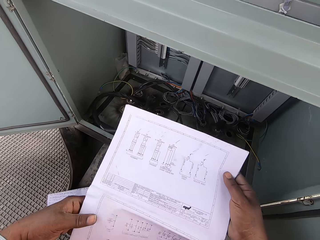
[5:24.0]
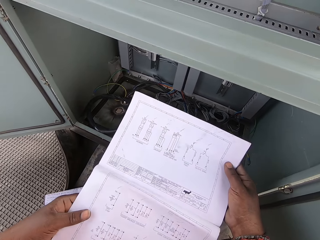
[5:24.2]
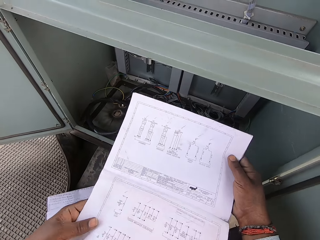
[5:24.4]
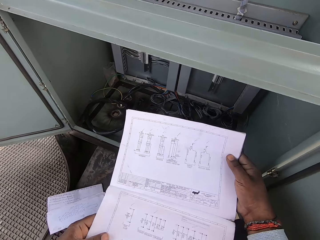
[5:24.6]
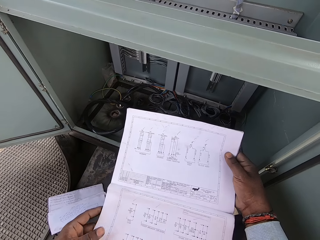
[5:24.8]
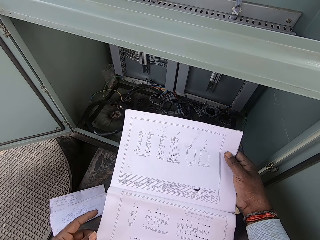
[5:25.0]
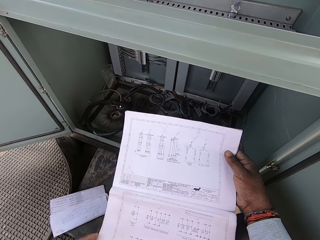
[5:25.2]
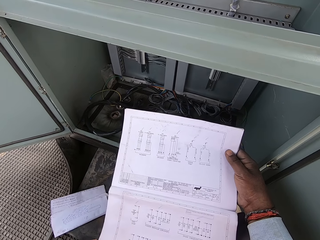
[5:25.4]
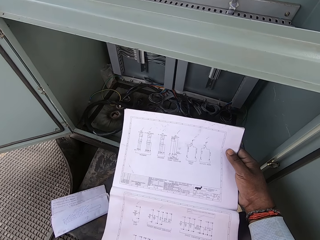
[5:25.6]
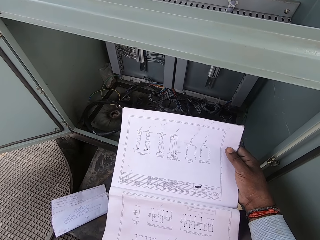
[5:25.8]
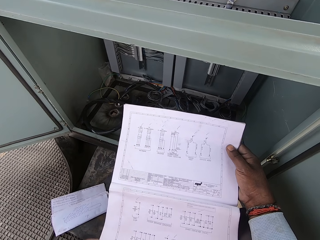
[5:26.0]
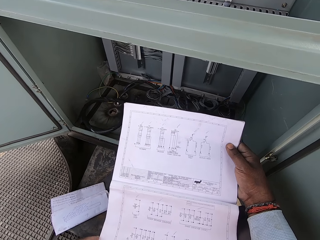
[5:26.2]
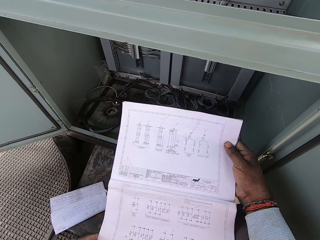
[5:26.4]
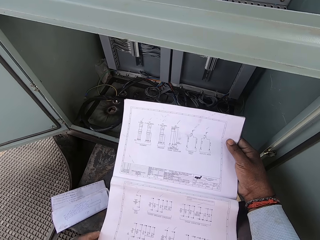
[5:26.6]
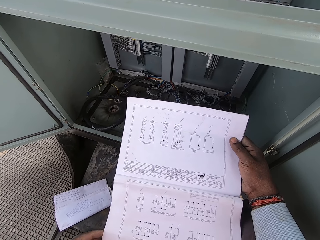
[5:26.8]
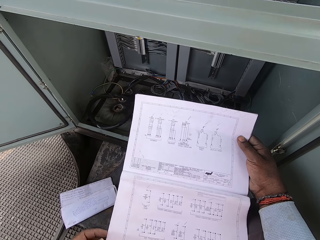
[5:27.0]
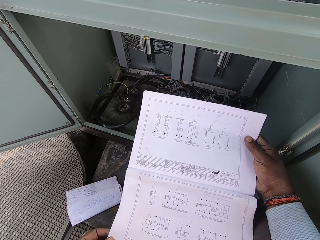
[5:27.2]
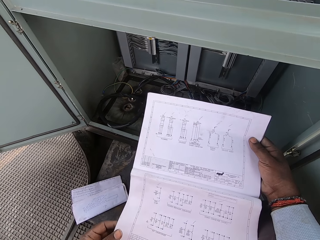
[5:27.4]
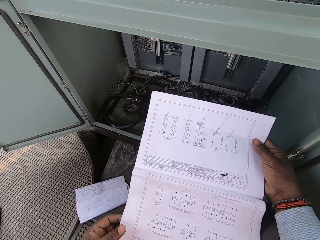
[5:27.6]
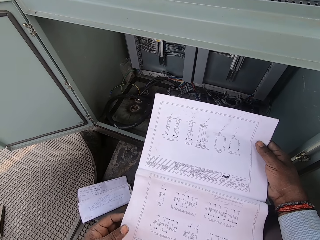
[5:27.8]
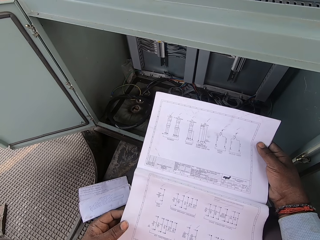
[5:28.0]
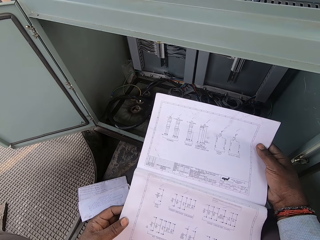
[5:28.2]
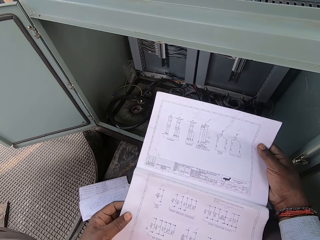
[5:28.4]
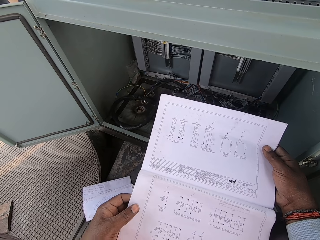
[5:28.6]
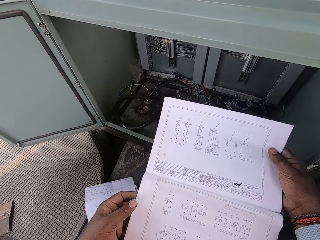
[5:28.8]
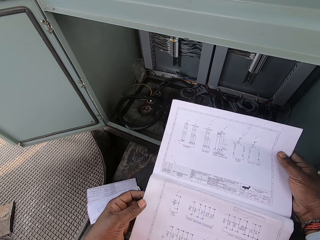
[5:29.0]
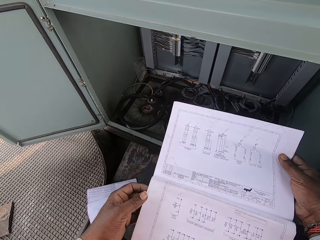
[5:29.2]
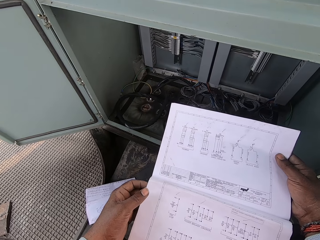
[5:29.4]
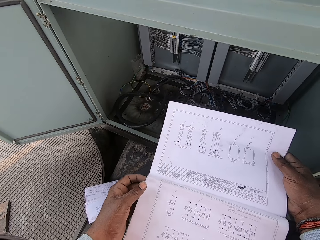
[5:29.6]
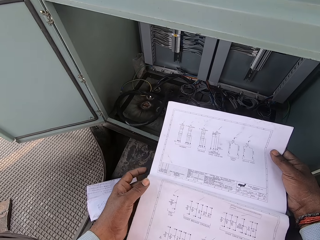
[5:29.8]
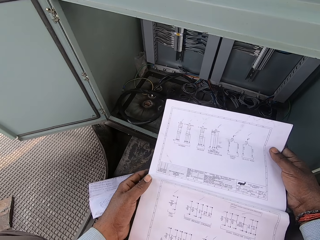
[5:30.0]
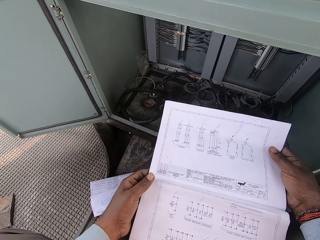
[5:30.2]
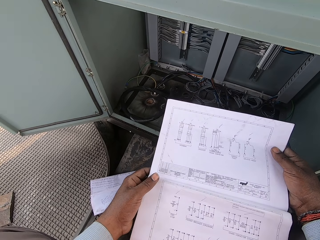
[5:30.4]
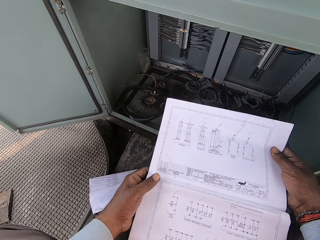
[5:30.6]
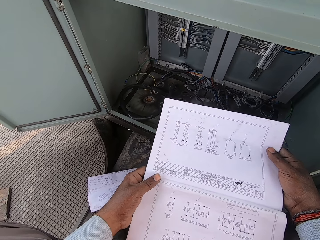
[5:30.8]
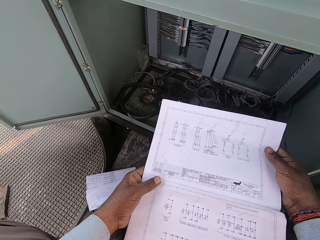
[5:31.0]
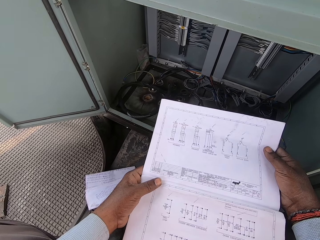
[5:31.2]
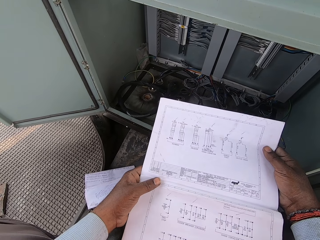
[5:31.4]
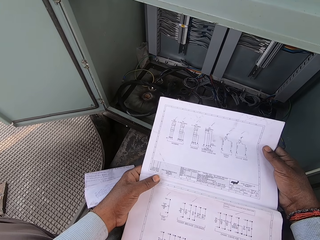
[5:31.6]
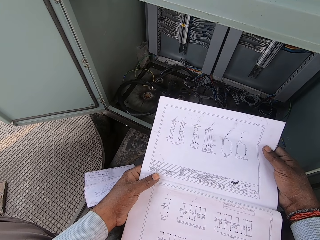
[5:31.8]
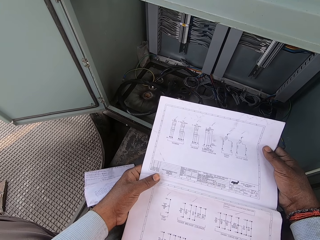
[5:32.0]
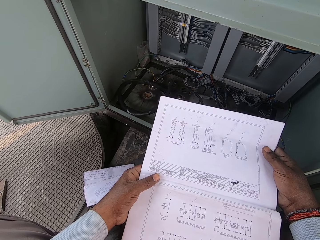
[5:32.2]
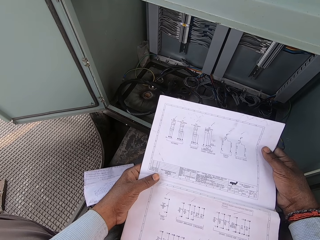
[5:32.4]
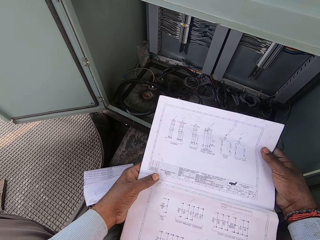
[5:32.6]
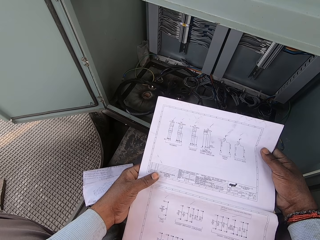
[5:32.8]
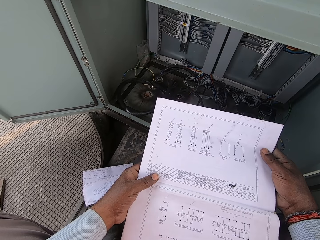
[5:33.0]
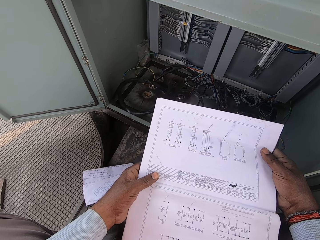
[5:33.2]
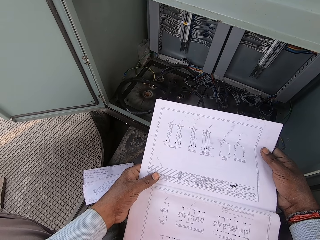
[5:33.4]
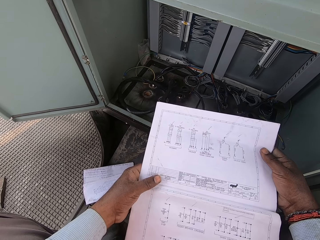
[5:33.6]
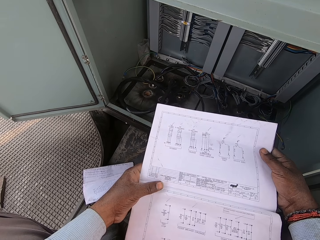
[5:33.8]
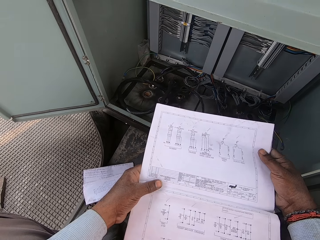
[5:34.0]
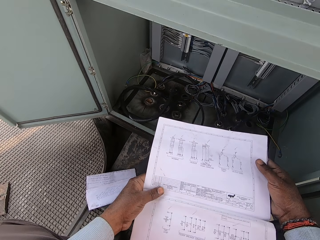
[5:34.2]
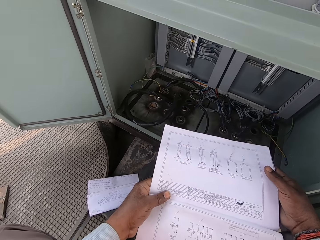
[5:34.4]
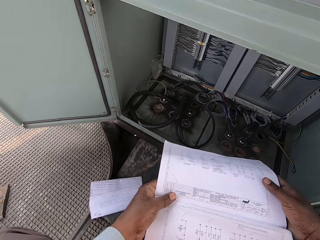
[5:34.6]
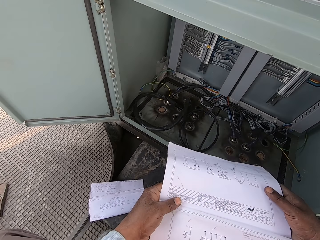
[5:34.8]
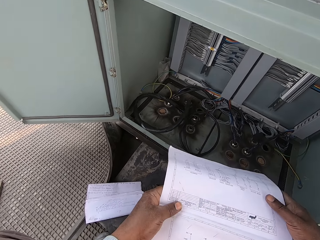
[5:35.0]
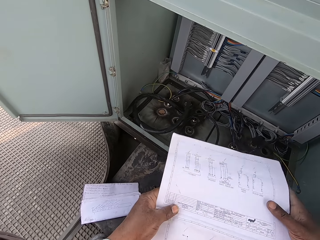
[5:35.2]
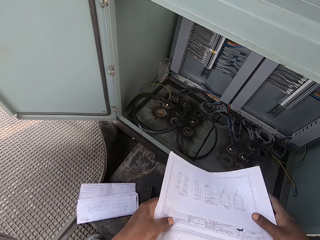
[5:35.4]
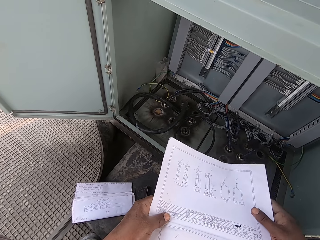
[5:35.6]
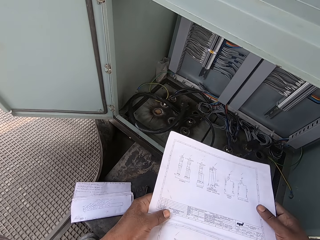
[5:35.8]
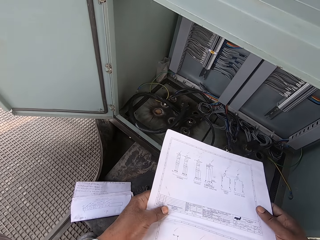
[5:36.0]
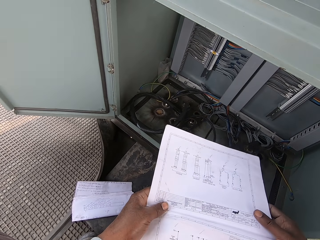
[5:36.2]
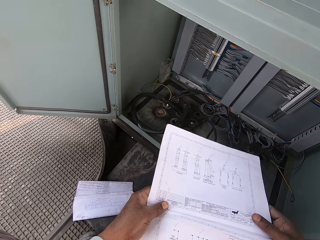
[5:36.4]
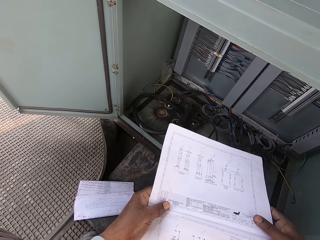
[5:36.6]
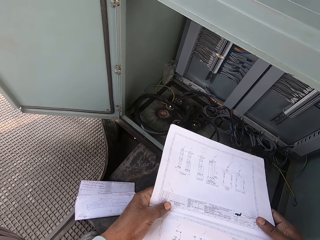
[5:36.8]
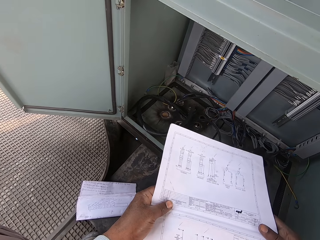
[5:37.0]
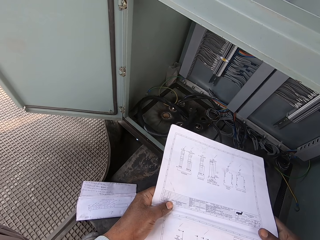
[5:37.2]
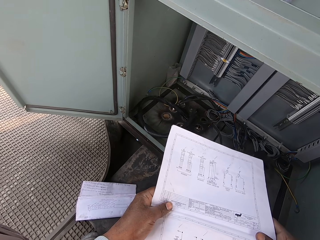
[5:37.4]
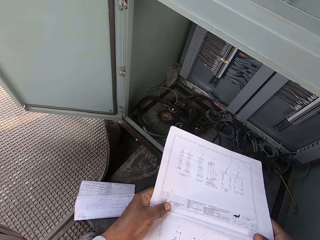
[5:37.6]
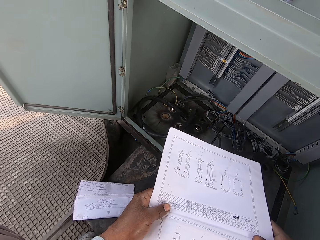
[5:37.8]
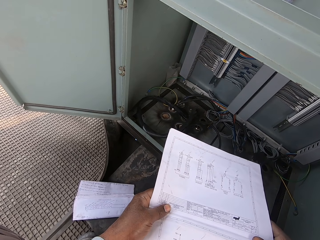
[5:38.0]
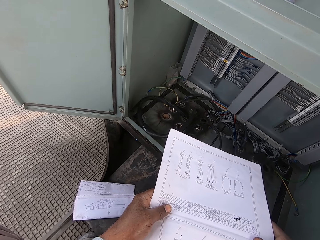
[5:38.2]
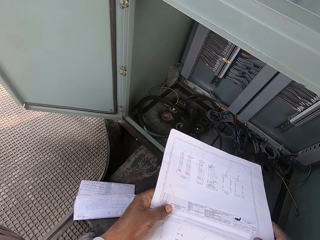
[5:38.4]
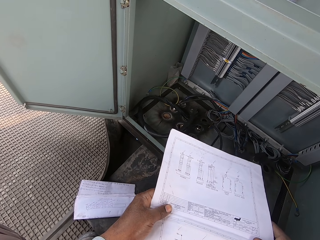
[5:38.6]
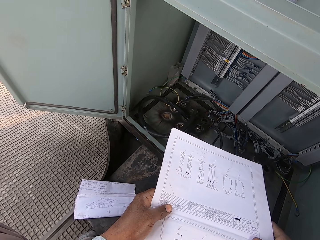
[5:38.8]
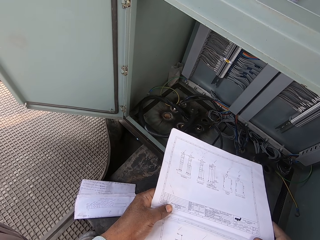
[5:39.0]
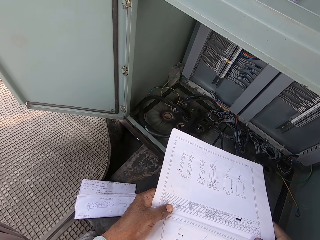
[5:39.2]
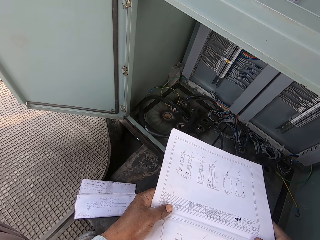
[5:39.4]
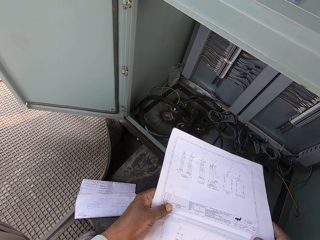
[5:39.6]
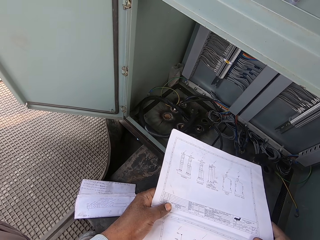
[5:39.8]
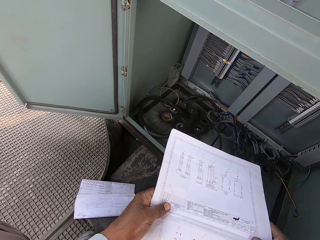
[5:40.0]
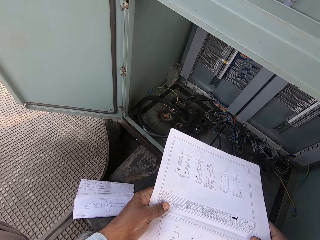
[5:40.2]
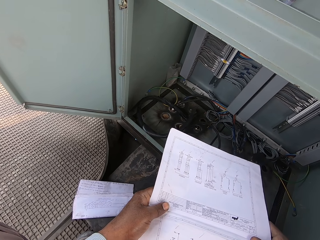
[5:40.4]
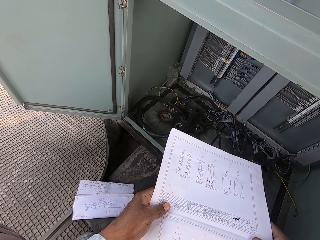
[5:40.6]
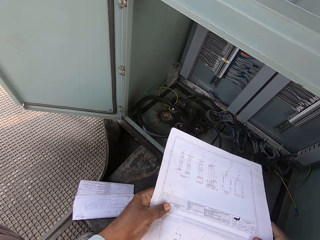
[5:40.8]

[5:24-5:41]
The camera wearer moves his hand on the sheet of paper. He looks through the sheet. He adjusts the sheet in hand.

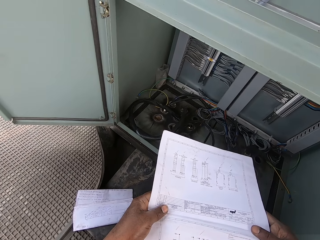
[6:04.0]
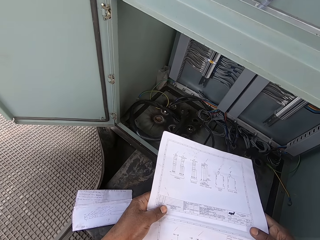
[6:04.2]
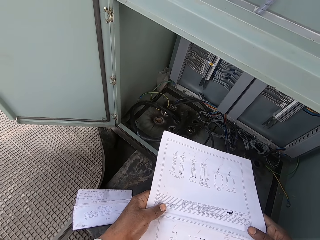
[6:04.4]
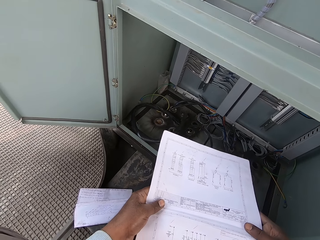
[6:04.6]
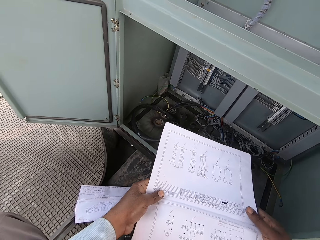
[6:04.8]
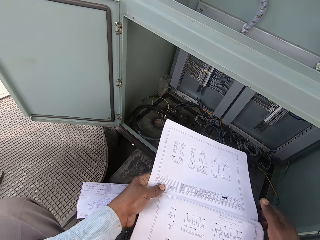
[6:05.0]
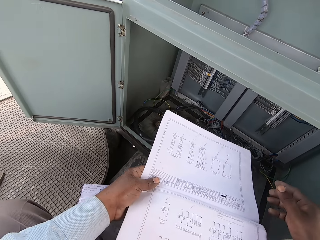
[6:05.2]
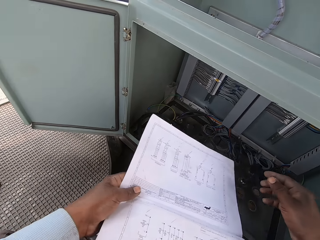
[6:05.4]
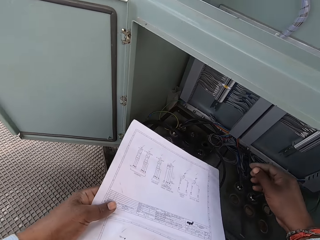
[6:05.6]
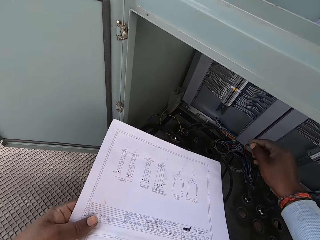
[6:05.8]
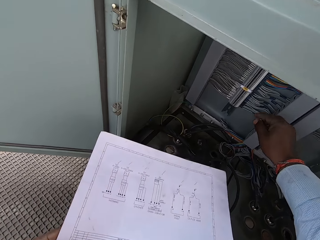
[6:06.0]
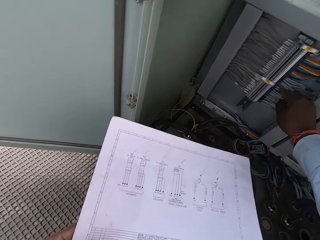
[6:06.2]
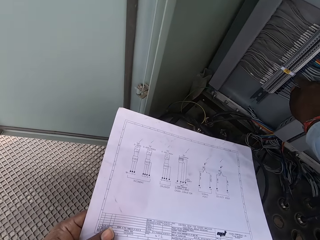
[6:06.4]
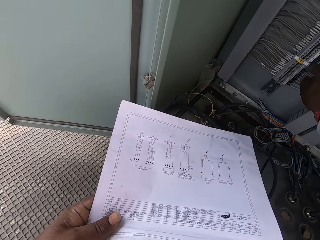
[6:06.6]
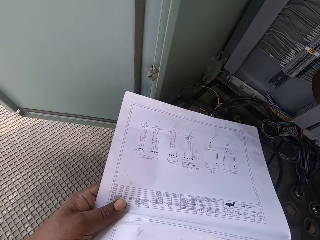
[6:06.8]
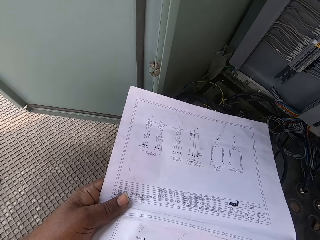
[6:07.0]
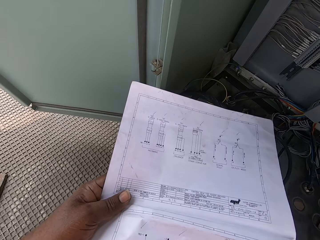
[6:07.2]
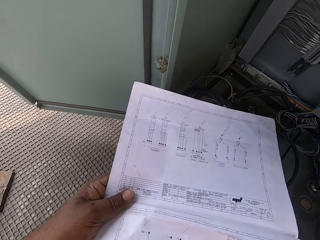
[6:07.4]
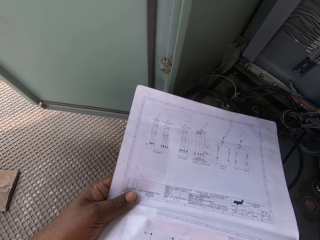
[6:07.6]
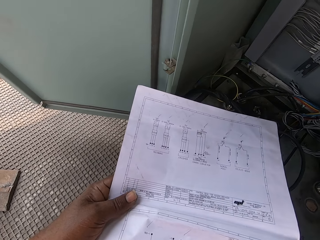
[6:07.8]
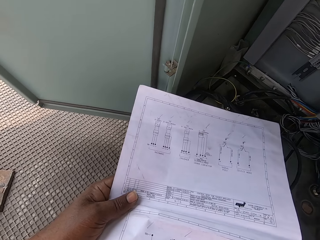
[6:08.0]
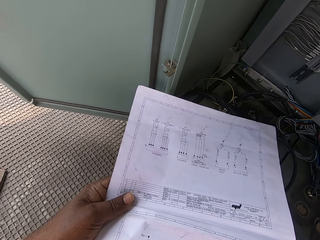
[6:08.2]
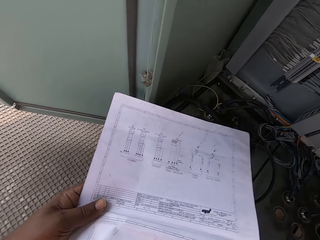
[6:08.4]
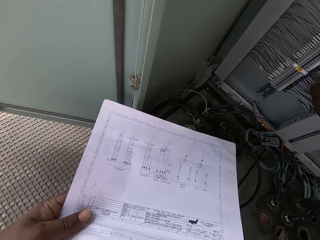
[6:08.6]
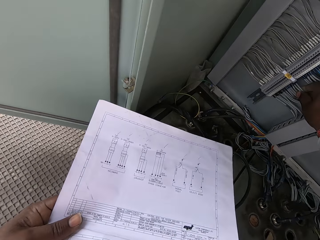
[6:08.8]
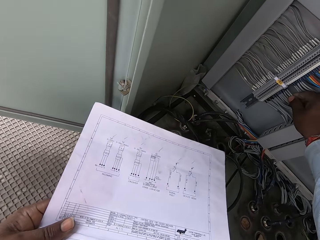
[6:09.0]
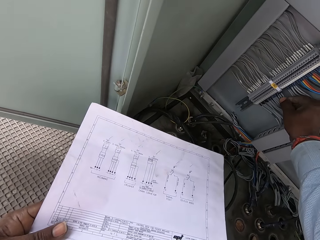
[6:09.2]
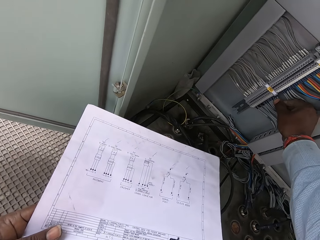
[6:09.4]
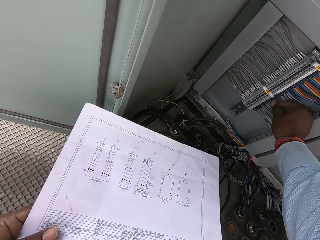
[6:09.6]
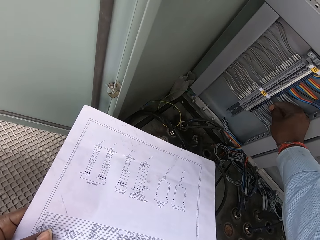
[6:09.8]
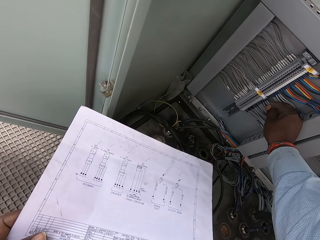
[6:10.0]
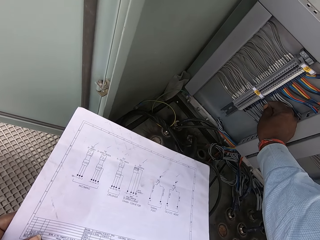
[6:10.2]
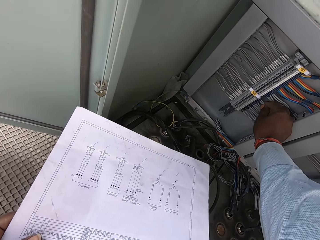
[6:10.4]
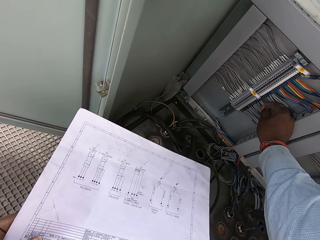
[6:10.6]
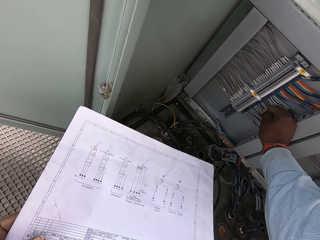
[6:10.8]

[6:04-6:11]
The camera wearer reaches his right hand inside the power box. He touches wires in the power box.
